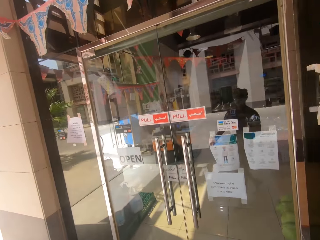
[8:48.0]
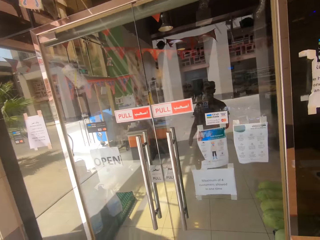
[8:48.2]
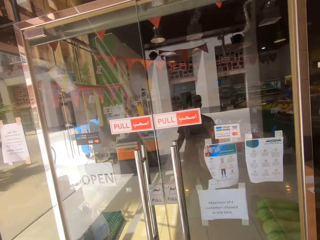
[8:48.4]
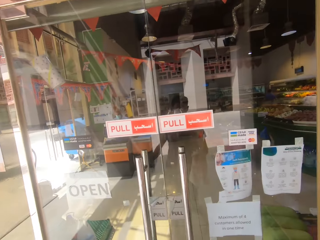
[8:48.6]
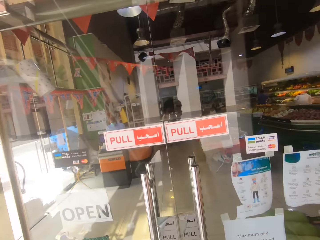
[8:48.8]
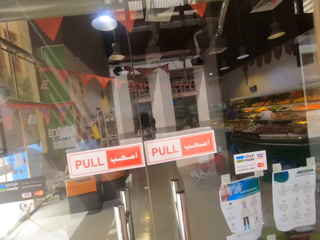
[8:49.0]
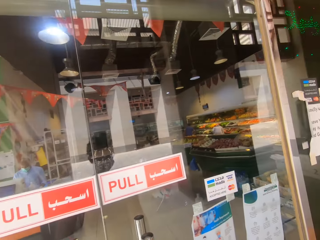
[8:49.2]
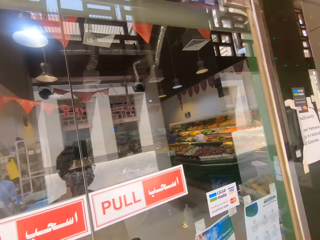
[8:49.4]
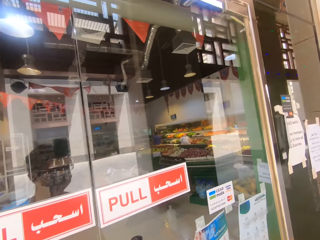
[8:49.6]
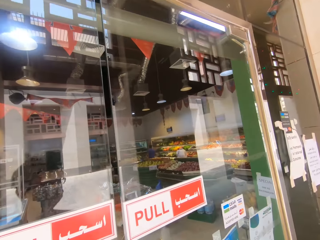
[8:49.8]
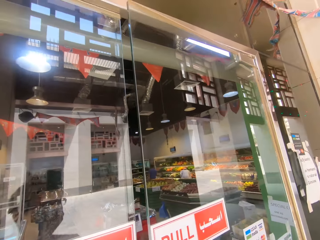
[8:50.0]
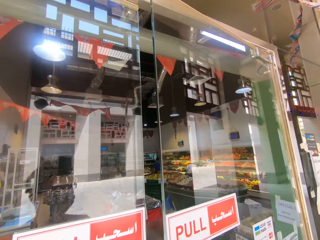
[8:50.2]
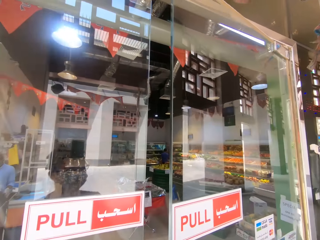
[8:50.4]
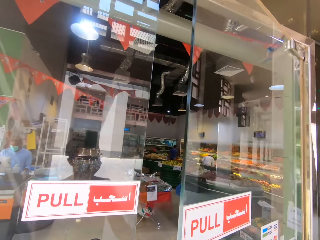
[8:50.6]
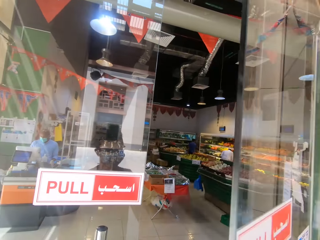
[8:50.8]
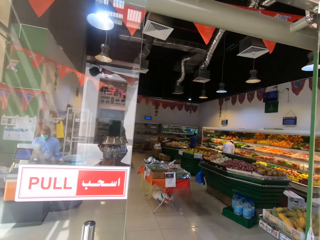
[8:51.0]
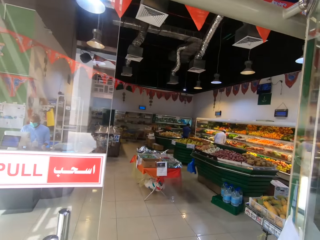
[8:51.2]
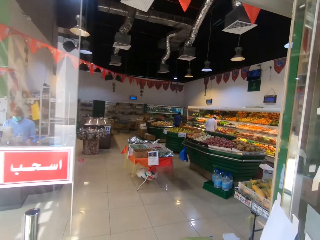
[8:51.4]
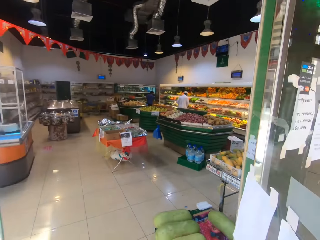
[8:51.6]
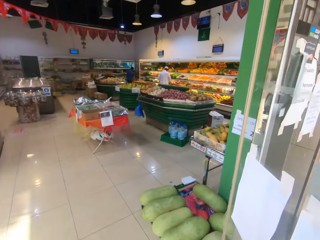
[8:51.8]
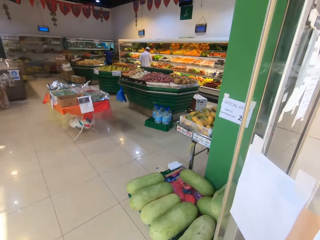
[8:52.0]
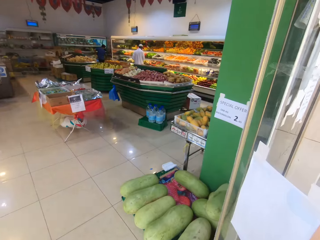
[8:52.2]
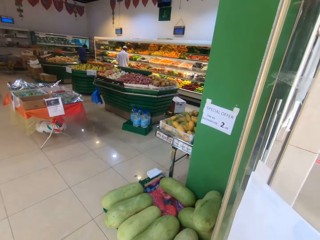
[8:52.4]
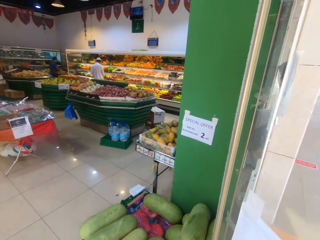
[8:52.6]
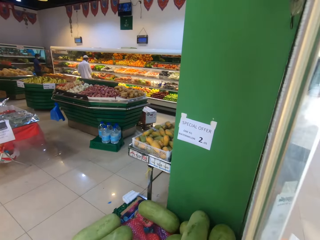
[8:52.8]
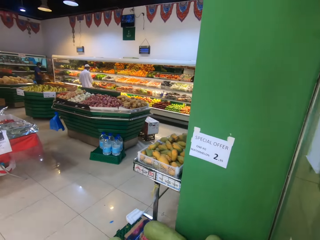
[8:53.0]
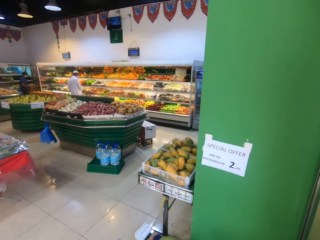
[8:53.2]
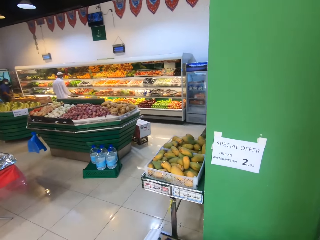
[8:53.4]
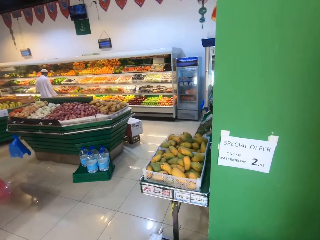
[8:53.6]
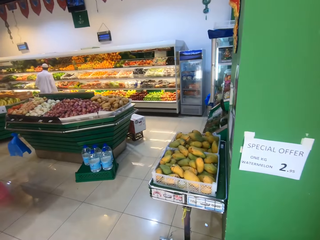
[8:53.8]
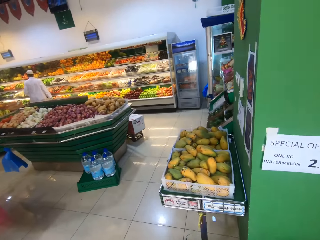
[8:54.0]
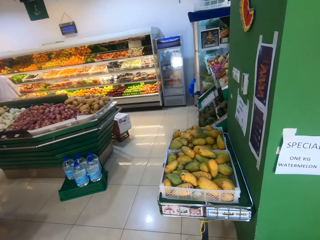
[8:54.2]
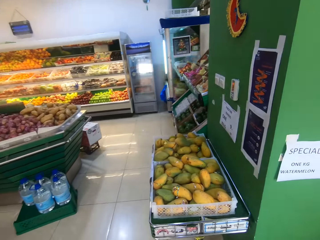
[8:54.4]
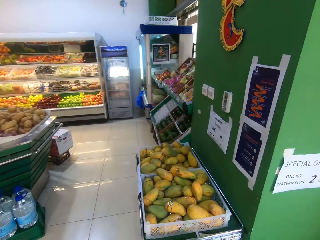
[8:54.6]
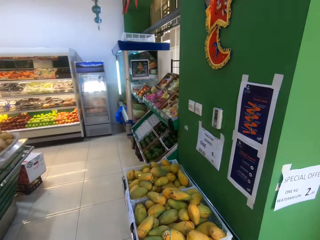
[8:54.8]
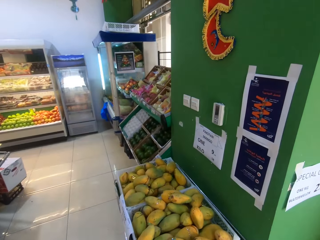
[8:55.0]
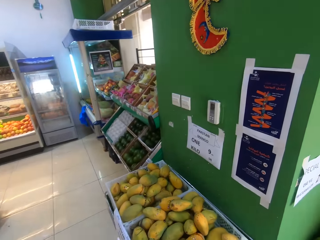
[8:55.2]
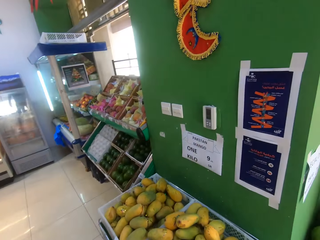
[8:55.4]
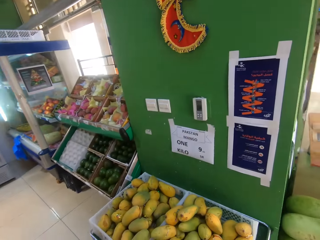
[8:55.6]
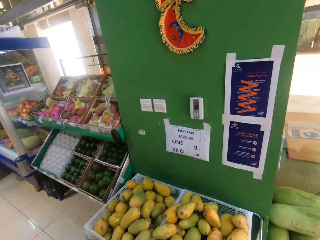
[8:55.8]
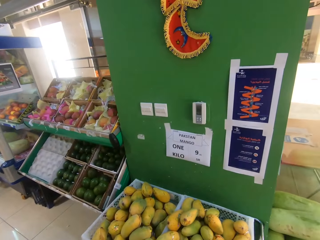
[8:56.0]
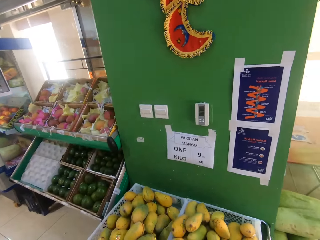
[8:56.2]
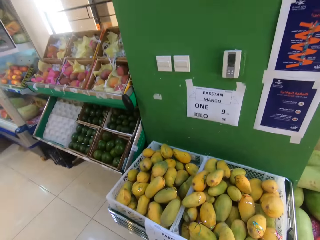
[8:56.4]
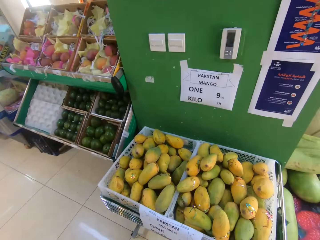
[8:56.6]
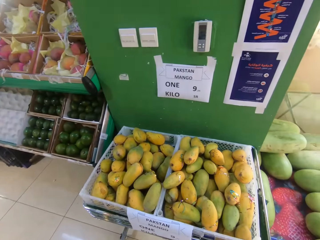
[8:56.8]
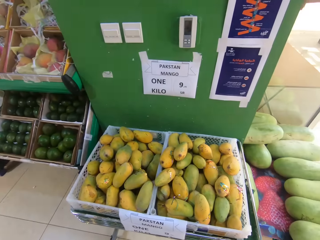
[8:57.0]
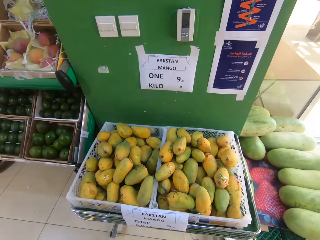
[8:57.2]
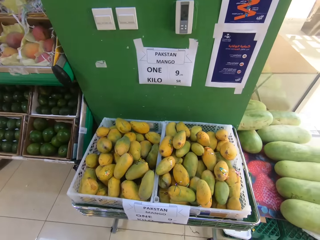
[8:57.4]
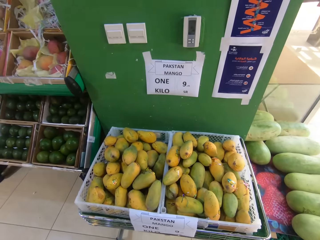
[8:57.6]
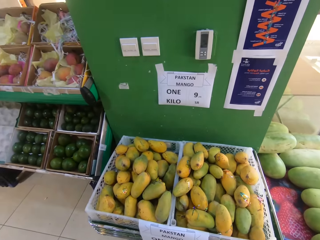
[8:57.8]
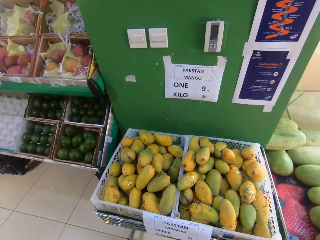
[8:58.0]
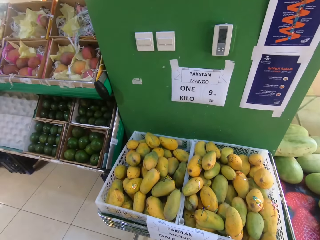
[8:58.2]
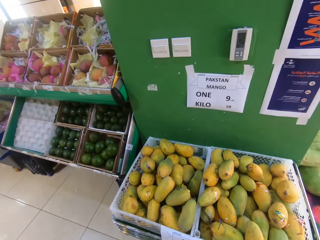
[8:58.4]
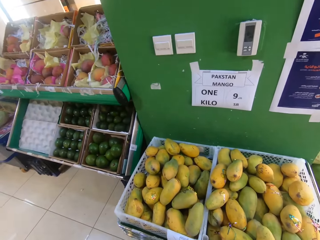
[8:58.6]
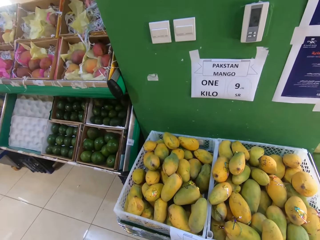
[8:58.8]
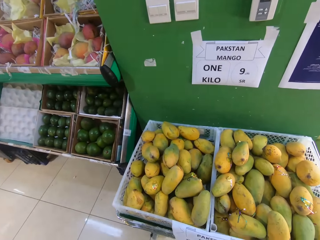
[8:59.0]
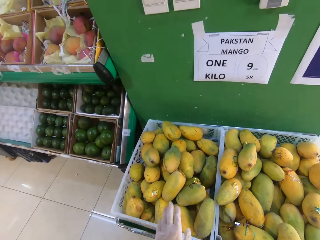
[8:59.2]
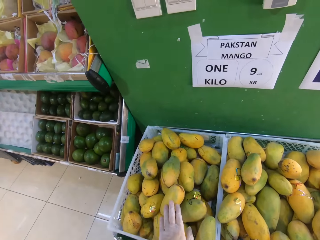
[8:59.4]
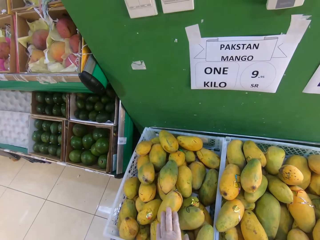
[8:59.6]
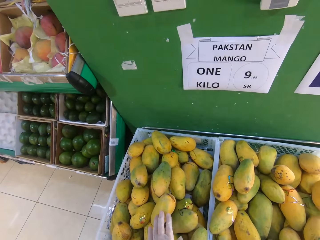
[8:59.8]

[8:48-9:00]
The camera wearer opens the door. They look around the shelves.

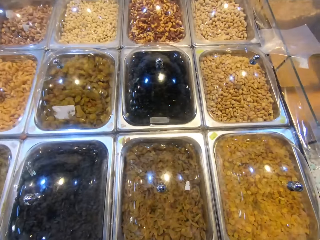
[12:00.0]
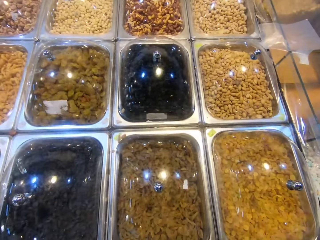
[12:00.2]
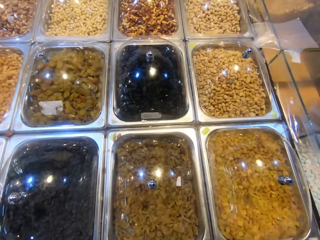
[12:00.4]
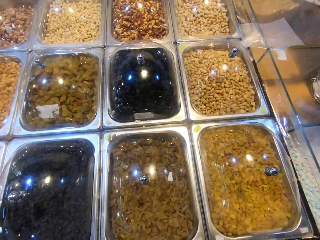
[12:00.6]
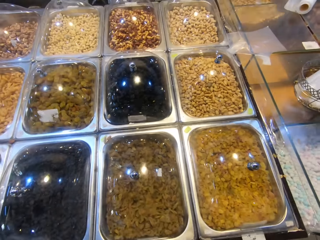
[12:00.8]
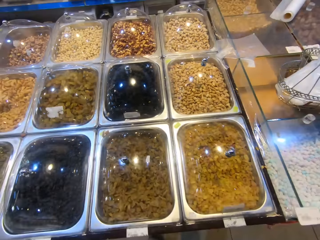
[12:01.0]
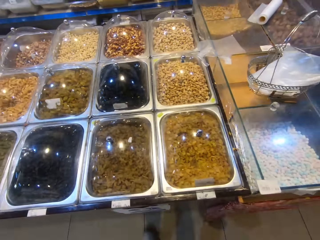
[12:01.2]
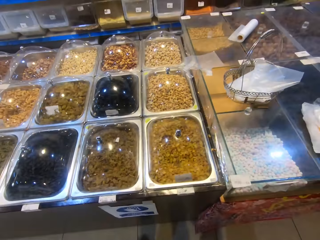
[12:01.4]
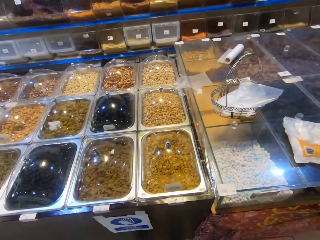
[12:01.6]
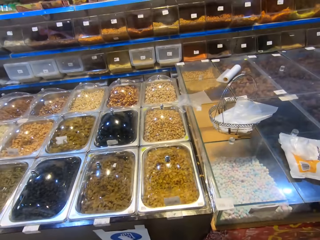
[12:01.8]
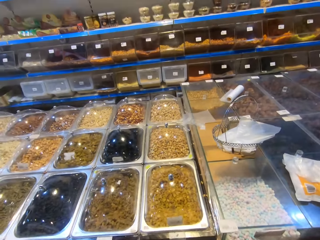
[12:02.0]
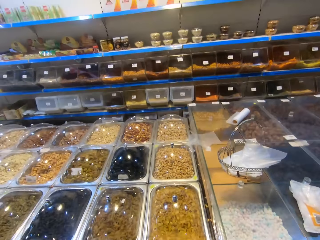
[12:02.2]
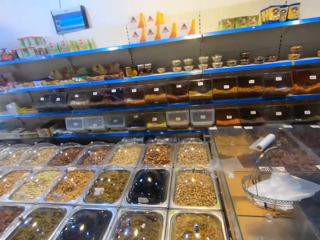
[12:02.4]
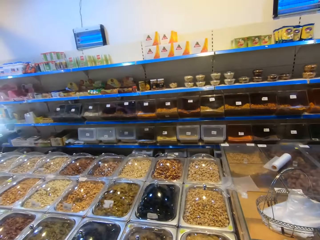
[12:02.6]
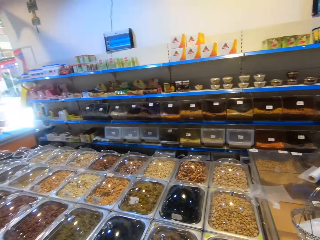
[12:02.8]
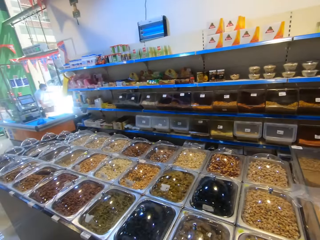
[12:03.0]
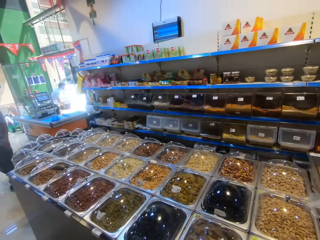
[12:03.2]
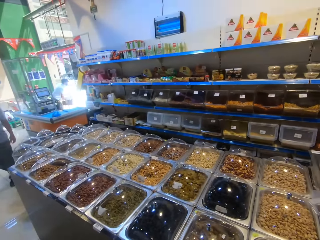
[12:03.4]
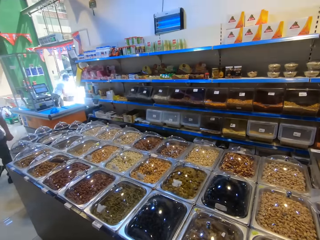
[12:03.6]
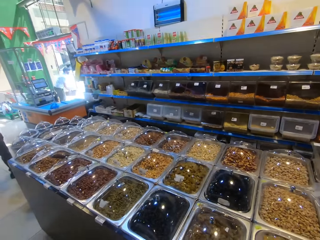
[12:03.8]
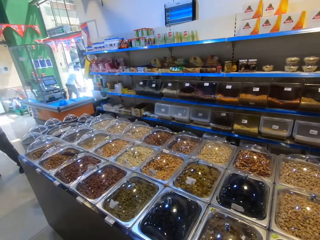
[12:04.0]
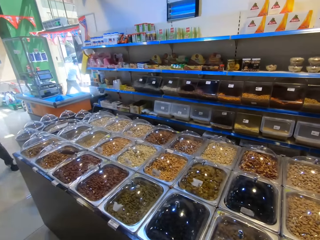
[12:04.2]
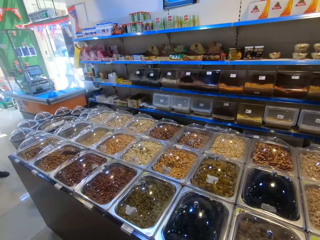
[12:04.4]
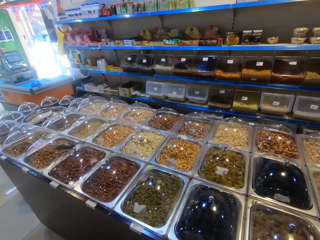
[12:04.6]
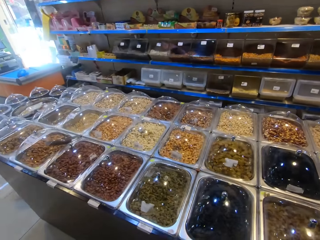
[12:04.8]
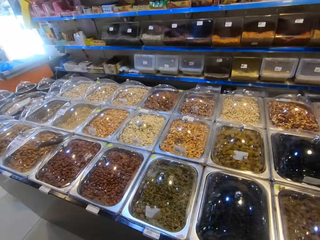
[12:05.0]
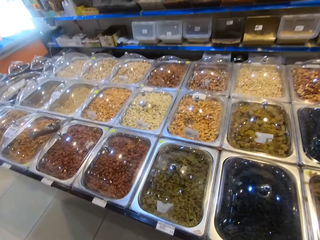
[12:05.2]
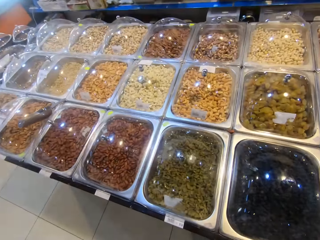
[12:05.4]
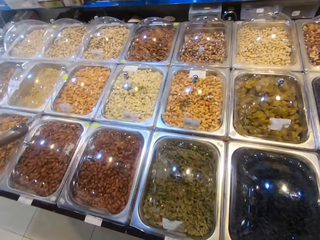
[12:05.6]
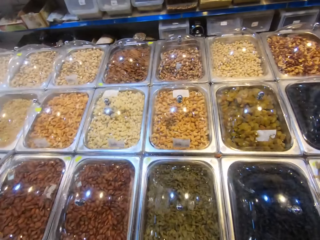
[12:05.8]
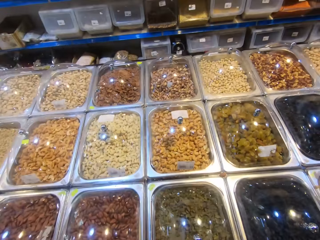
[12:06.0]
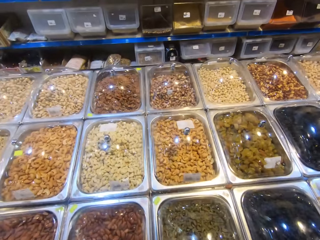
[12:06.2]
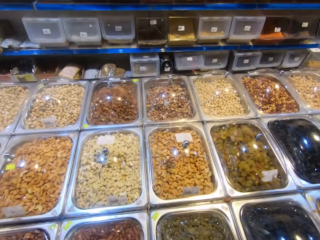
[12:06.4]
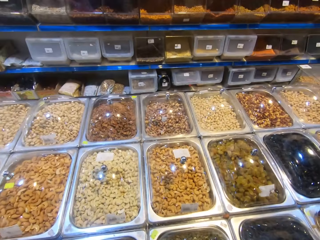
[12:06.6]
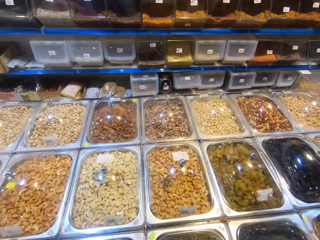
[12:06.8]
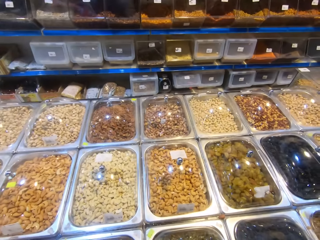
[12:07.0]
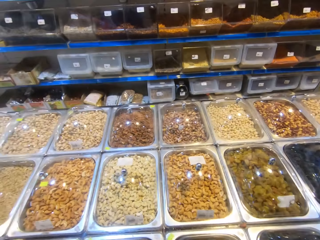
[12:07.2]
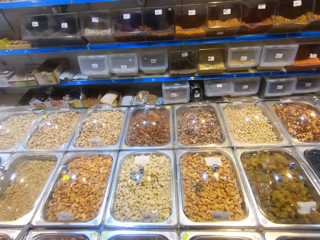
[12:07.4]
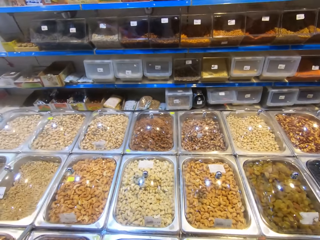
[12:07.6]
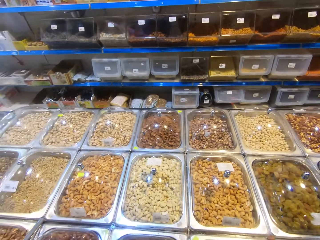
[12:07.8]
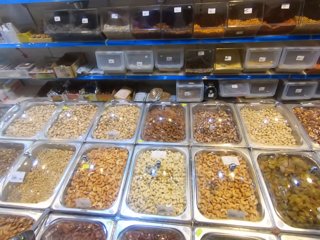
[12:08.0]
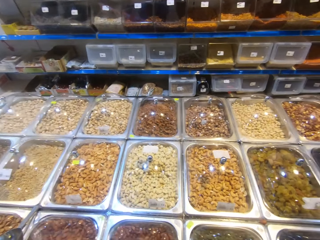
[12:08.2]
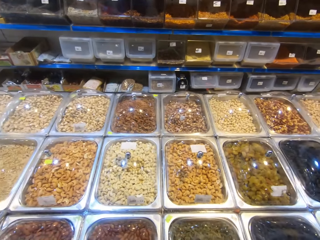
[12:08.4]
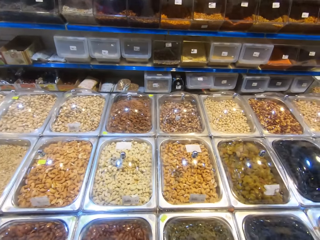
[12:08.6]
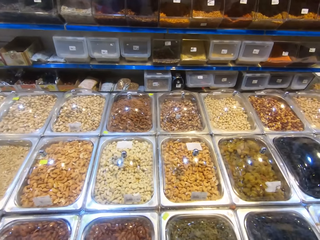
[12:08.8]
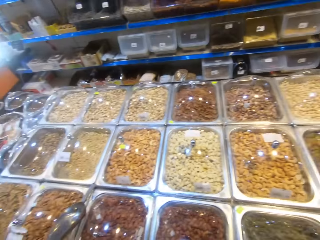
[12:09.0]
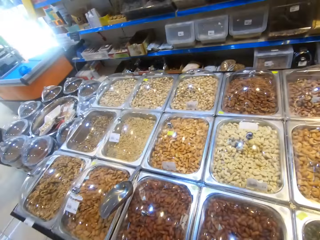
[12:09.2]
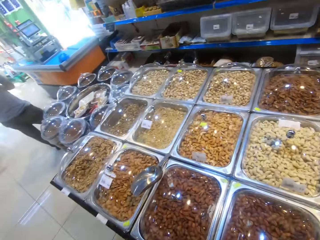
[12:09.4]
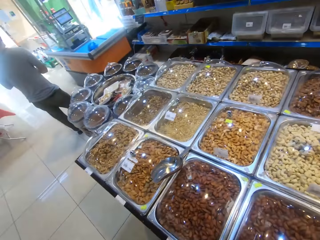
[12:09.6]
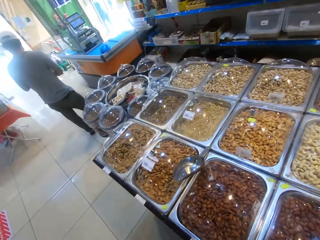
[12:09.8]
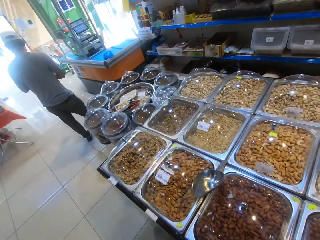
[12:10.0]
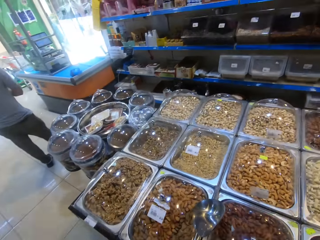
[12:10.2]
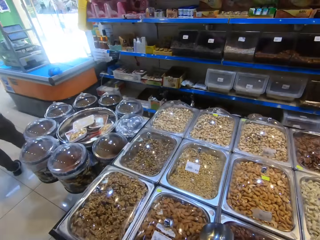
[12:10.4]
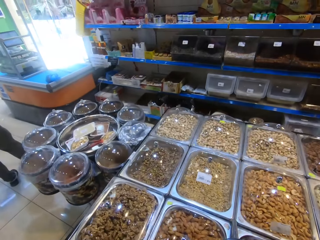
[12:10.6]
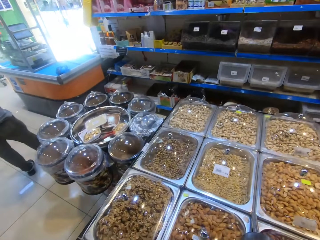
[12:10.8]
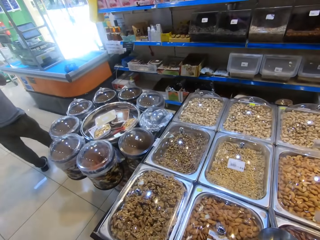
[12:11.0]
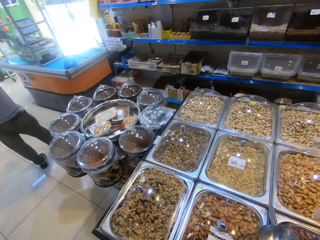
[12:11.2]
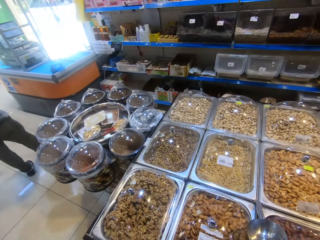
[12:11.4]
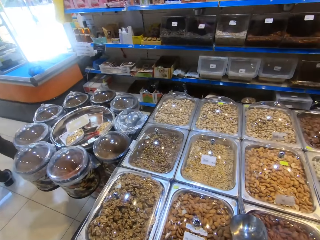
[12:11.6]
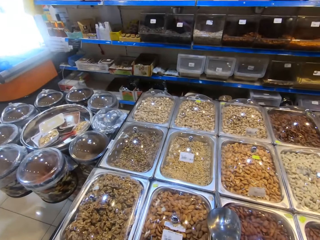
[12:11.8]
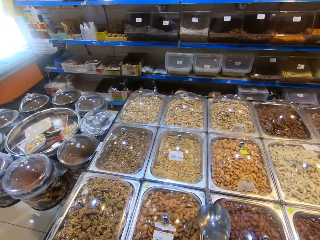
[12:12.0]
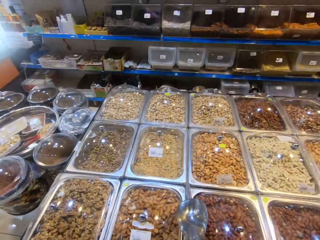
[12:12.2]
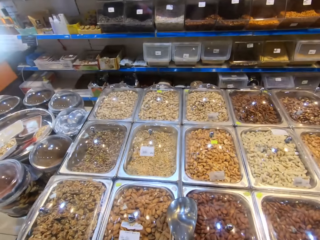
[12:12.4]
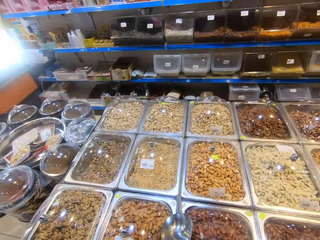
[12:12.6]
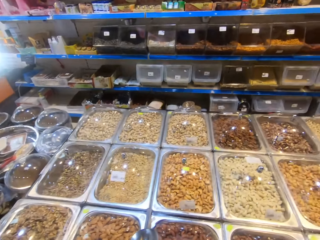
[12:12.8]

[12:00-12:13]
The camera wearer looks around the cereals.
